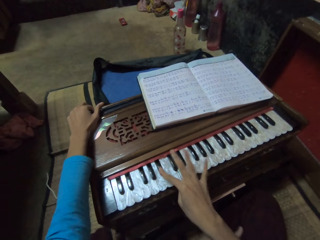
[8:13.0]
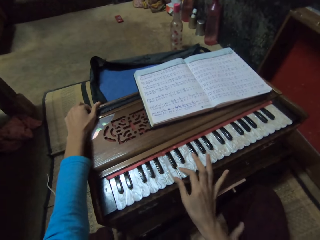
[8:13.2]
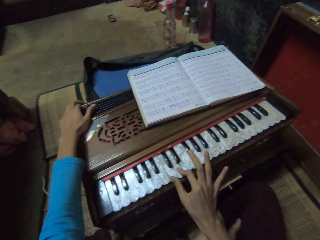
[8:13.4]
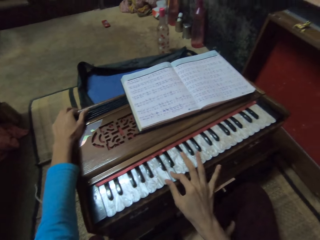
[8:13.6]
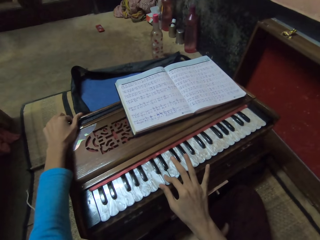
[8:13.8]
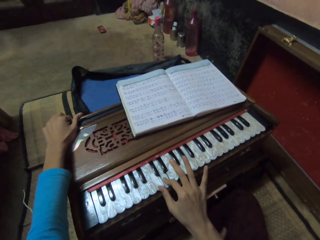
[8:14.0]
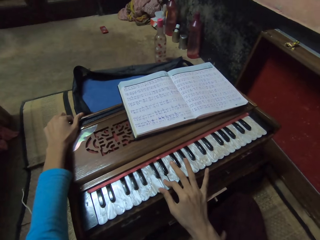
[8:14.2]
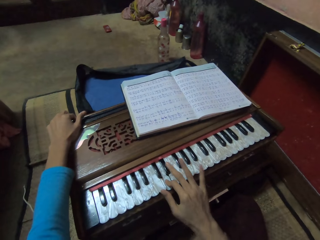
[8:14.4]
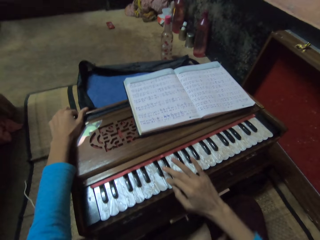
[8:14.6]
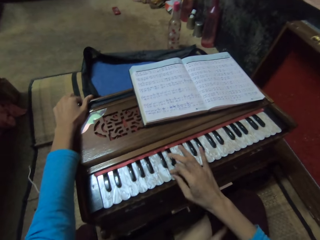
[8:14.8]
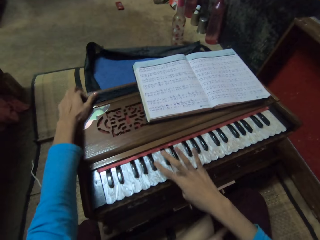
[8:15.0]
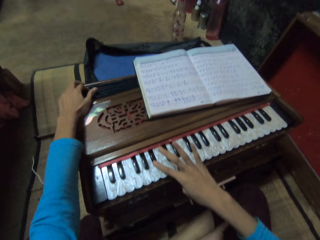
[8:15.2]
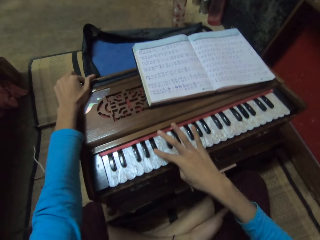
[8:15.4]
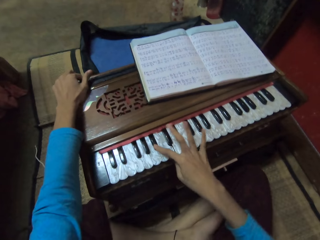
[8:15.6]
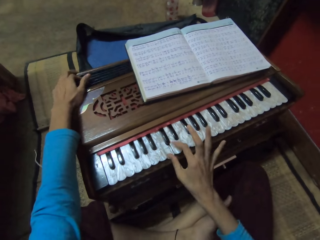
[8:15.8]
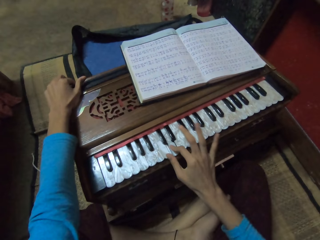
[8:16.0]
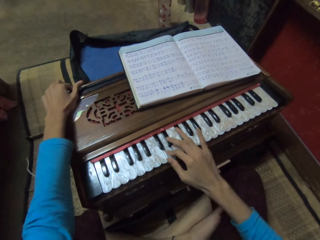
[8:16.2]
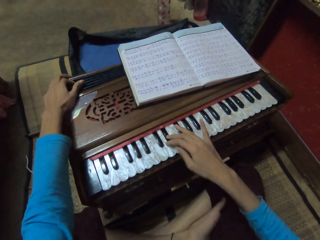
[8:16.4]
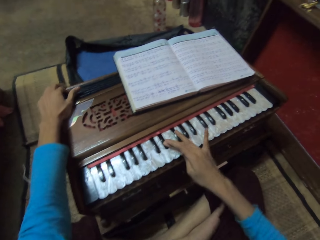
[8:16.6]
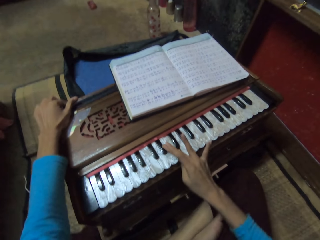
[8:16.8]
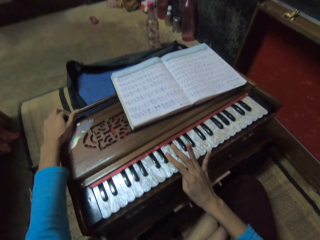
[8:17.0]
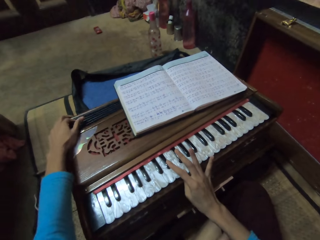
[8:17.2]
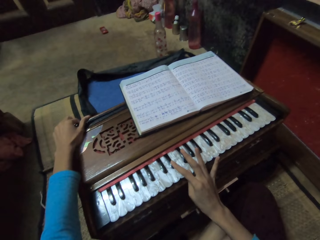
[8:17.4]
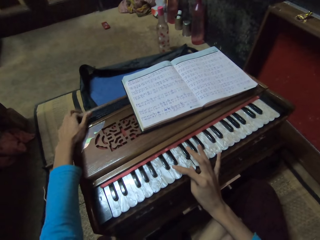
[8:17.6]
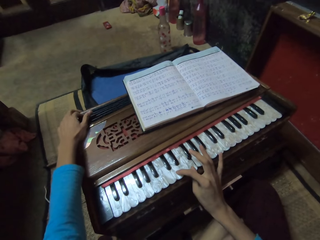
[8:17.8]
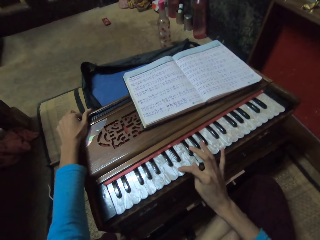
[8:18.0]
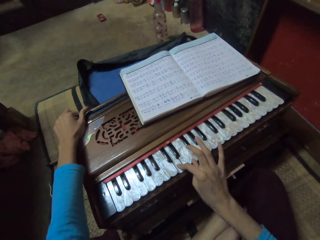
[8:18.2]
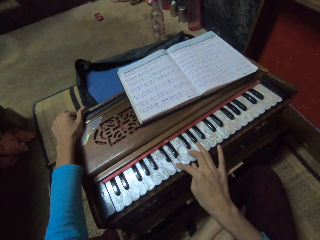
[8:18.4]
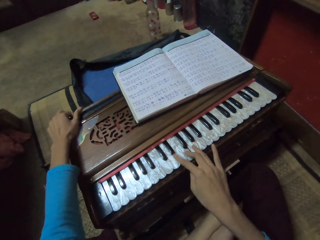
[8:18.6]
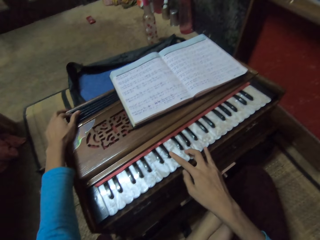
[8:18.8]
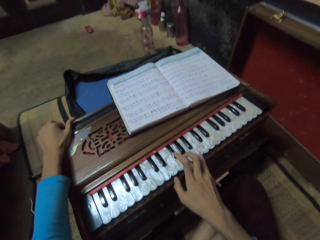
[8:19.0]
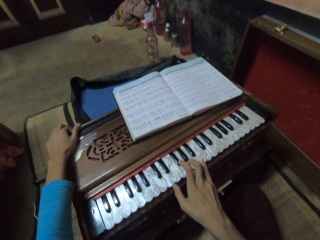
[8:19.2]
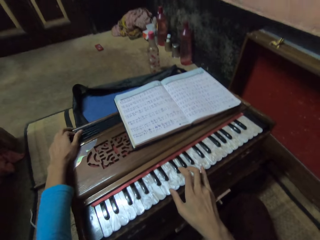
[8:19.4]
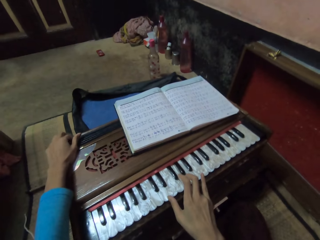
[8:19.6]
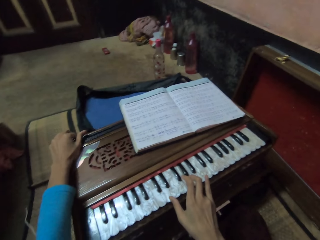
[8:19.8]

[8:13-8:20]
The camera wearer plays the musical organ with both hands.

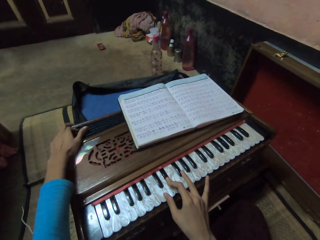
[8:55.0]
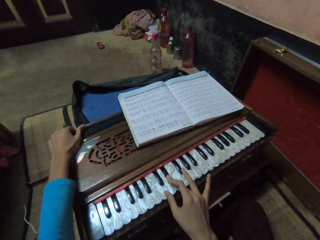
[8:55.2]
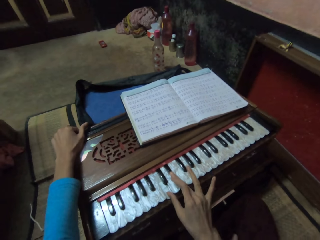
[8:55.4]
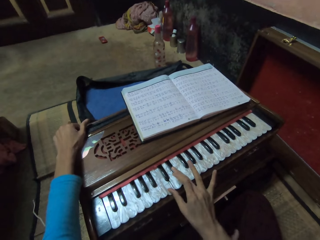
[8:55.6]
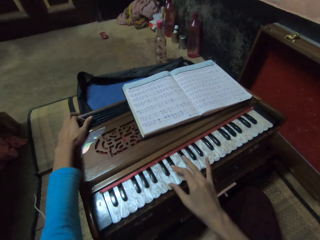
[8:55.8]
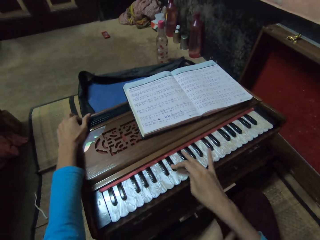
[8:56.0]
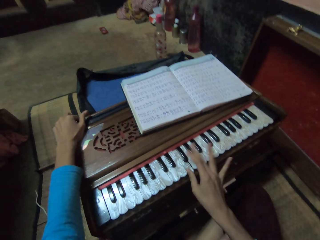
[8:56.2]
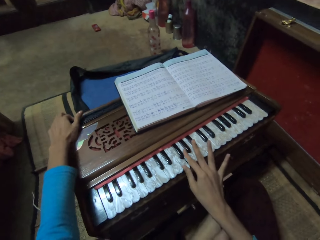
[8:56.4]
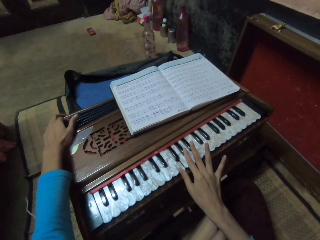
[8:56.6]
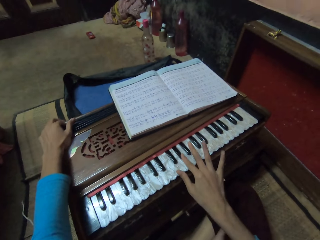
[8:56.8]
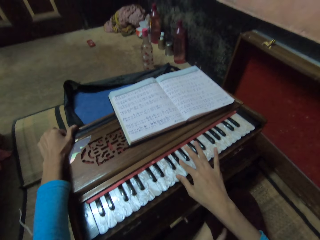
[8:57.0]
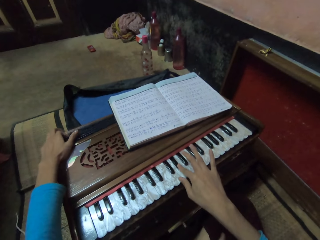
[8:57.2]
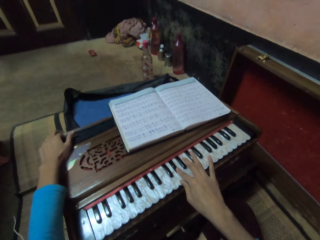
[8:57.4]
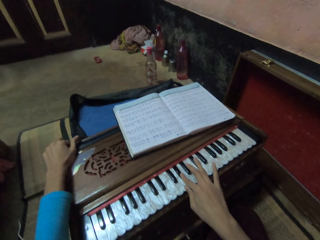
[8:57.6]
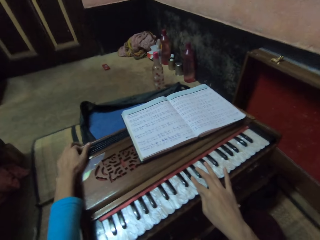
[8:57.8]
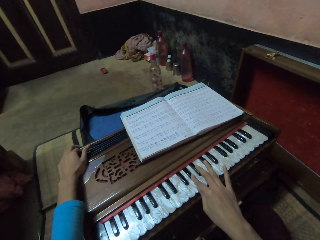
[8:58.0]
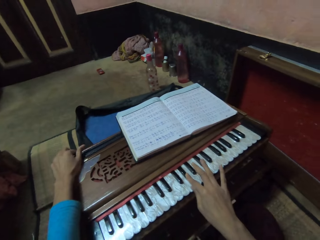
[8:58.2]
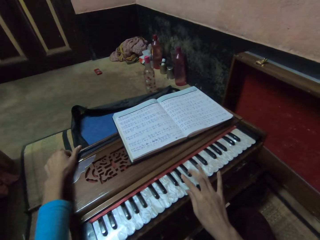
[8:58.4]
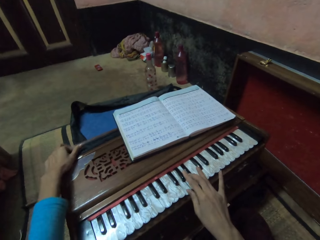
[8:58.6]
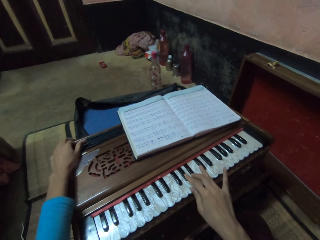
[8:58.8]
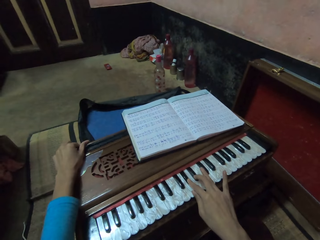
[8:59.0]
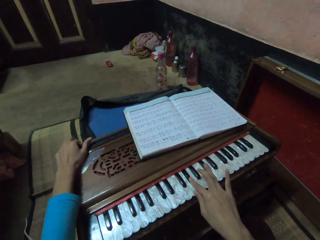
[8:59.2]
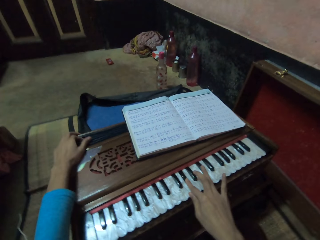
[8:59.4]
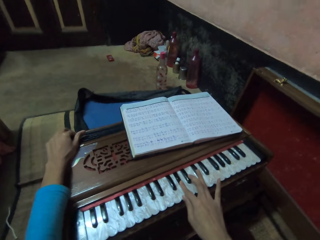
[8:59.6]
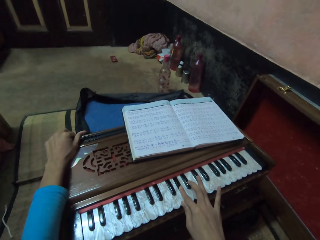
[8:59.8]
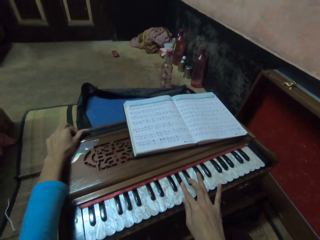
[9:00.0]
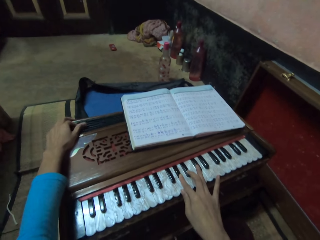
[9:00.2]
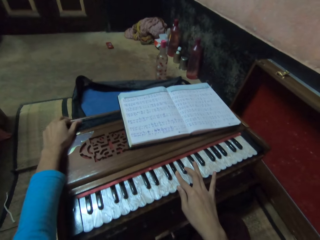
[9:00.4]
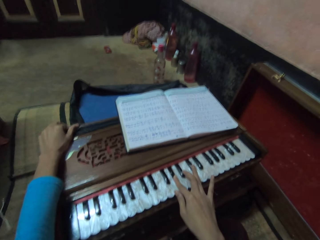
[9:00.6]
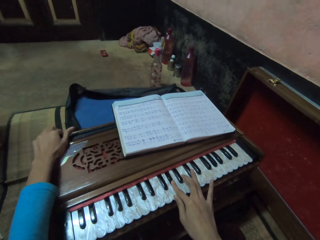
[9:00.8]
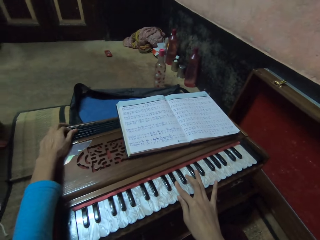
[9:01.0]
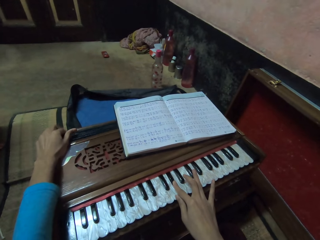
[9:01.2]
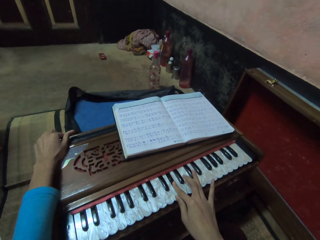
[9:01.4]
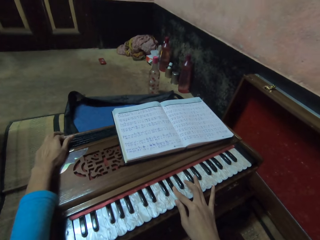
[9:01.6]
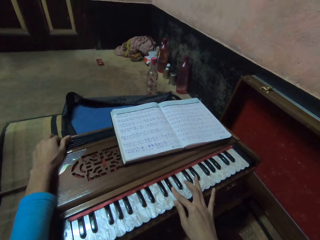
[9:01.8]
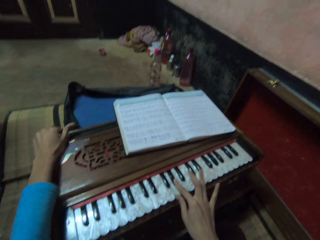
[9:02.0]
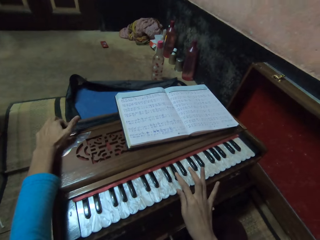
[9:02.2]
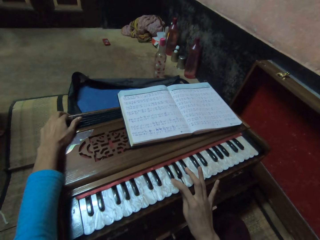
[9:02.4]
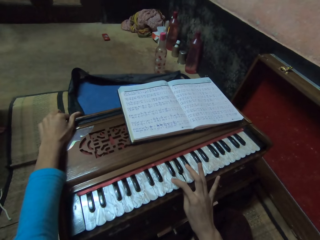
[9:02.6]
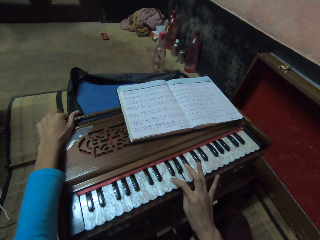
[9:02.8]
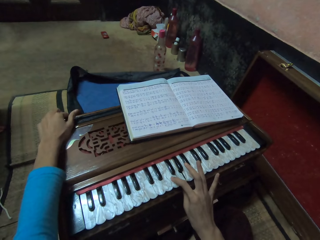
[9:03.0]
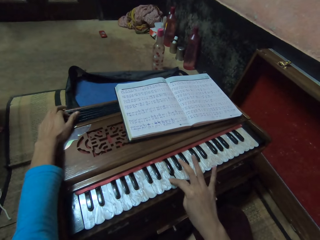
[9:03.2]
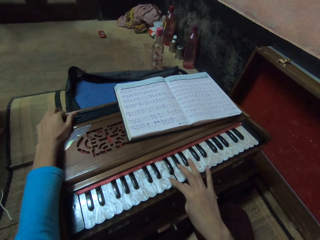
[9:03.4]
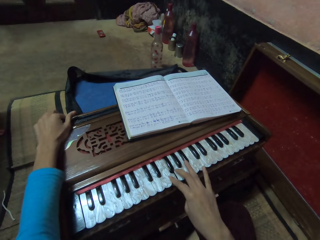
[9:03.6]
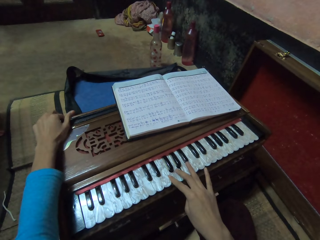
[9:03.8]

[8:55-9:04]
The camera wearer sings a song. They play the musical organ with both hands.

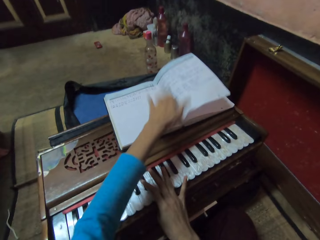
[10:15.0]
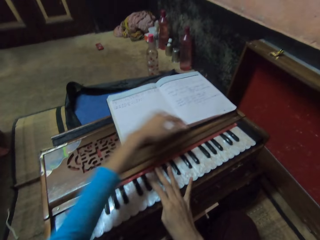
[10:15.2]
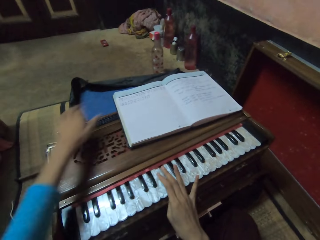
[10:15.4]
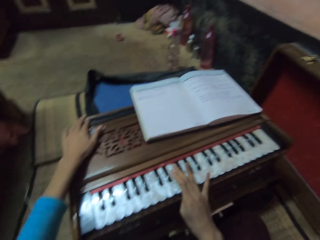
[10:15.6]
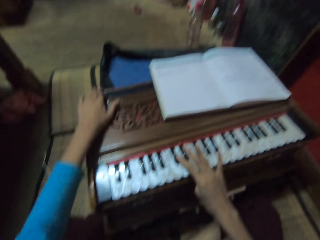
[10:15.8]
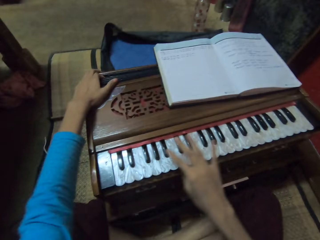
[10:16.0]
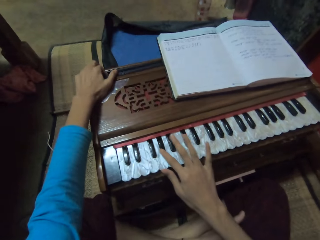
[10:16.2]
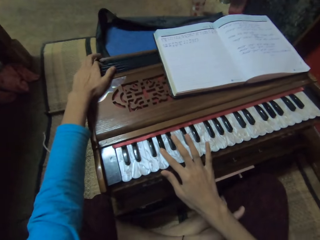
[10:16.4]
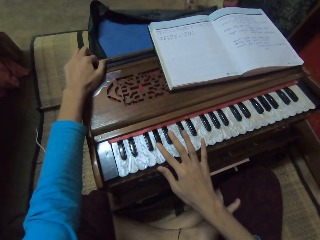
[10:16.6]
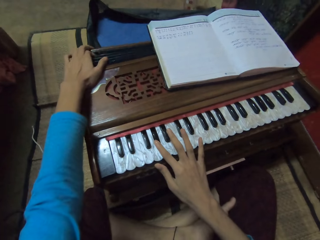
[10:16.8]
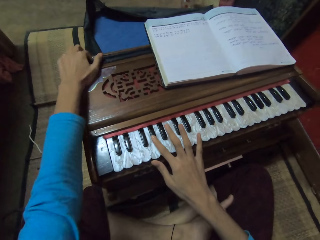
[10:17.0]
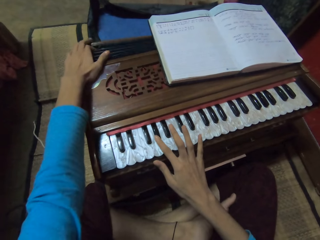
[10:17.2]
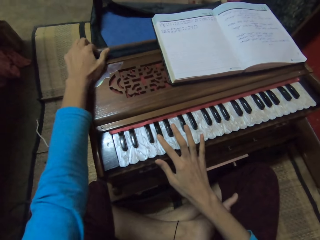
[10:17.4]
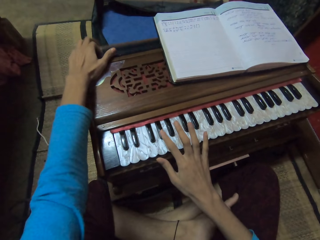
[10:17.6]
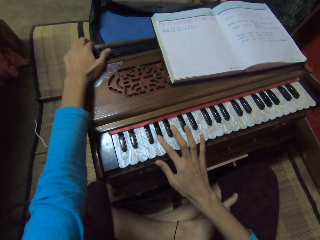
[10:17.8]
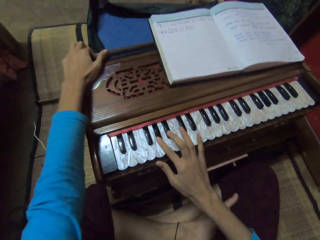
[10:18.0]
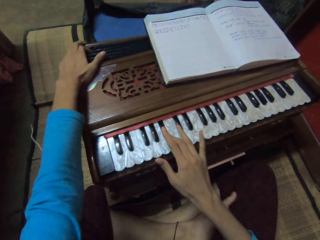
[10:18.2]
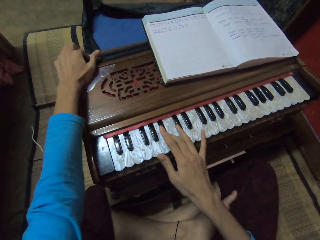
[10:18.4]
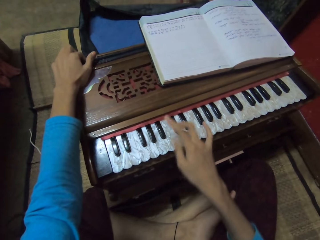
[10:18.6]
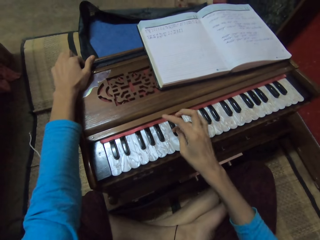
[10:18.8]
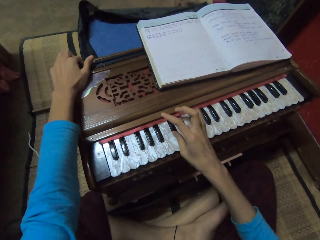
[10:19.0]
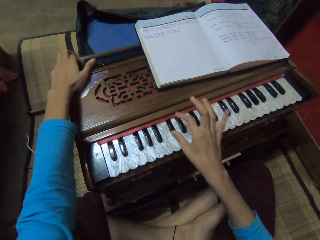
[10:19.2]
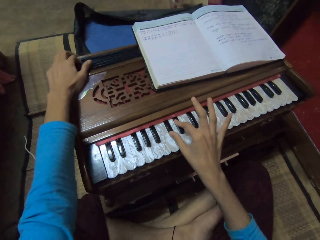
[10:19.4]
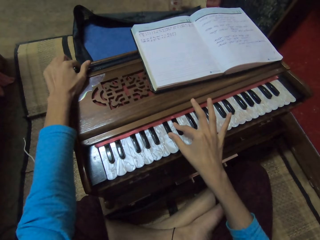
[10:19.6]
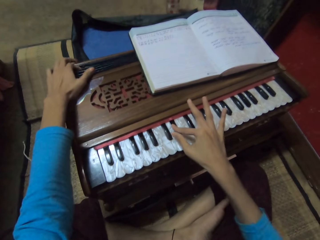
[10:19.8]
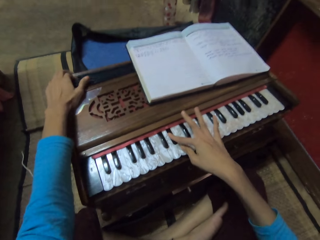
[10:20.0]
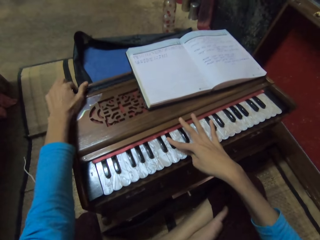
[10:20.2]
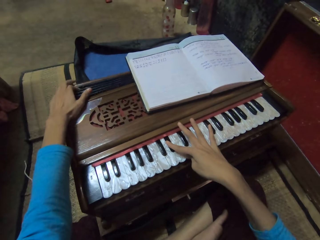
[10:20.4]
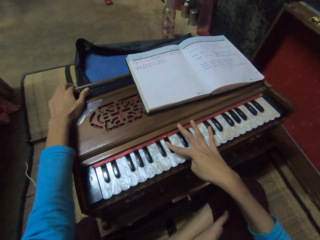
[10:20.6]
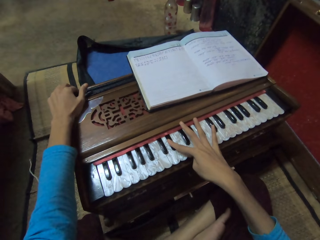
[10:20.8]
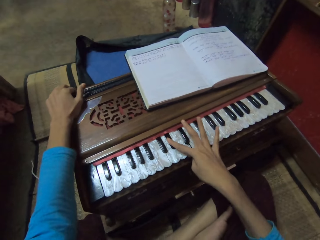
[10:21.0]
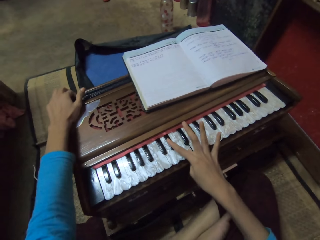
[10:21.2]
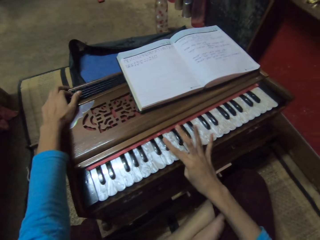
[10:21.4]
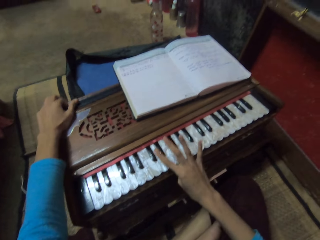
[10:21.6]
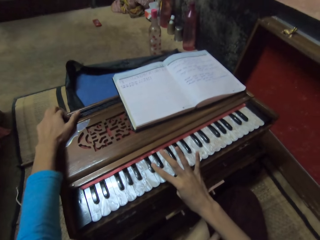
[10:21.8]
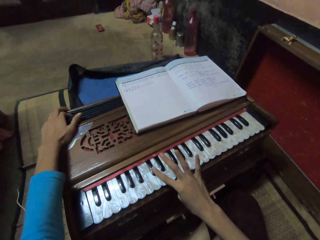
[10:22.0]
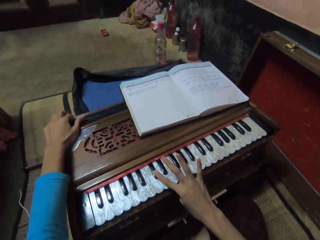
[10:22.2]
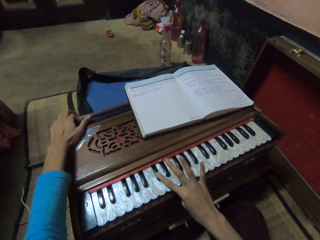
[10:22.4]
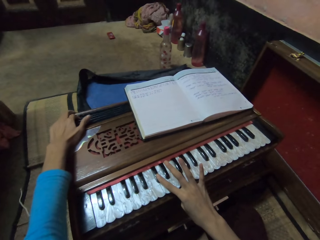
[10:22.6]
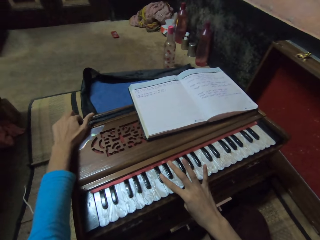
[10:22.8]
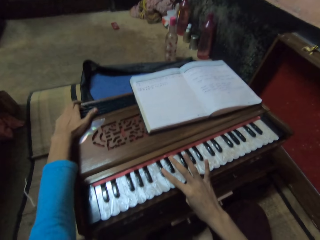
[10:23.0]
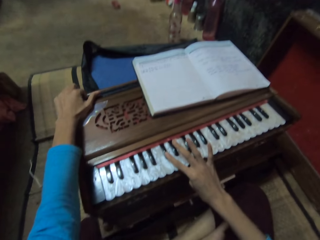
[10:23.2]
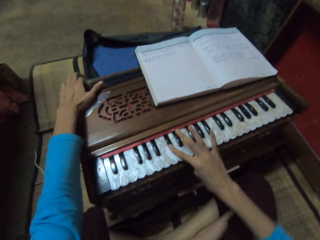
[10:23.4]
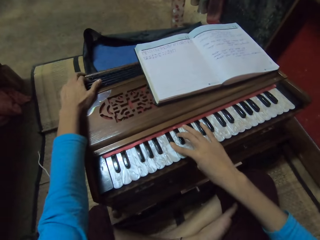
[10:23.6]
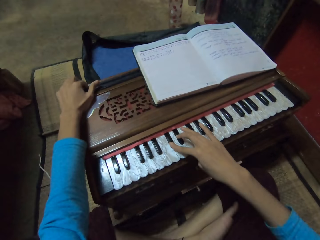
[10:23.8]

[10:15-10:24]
The camera wearer flips the papers on the book. She moves the swing on the keyboard with her left hand. She plays piano.
